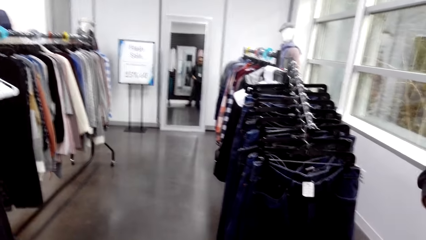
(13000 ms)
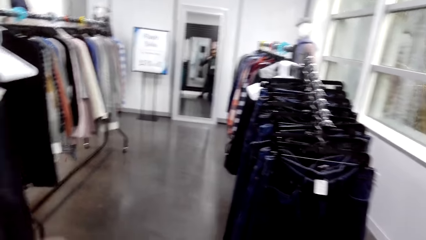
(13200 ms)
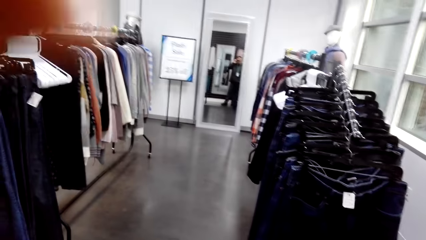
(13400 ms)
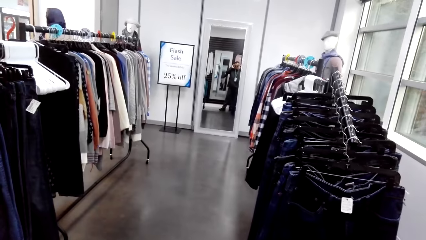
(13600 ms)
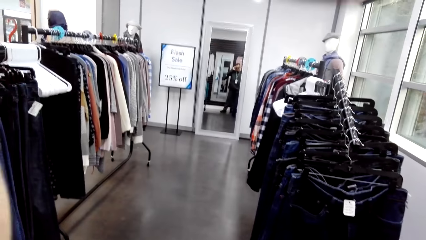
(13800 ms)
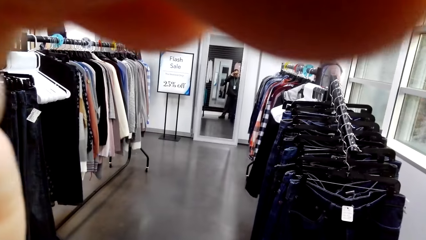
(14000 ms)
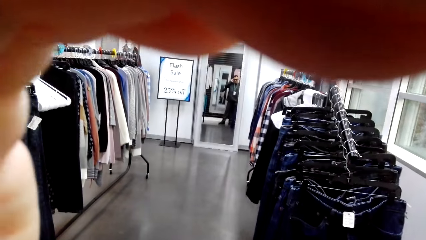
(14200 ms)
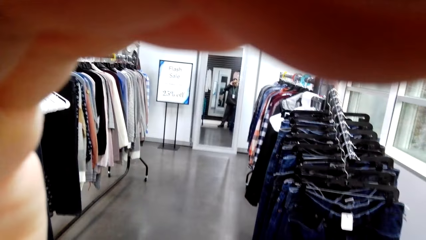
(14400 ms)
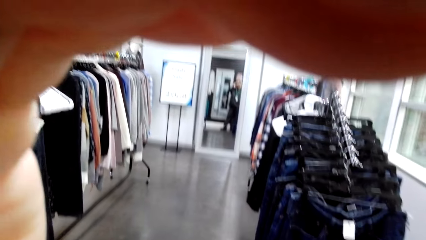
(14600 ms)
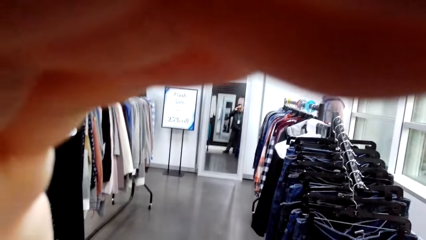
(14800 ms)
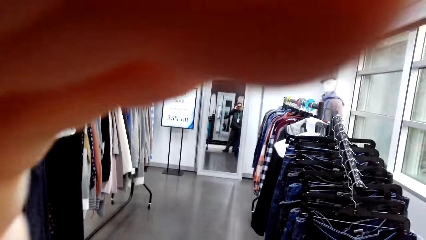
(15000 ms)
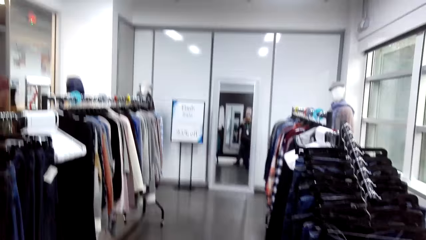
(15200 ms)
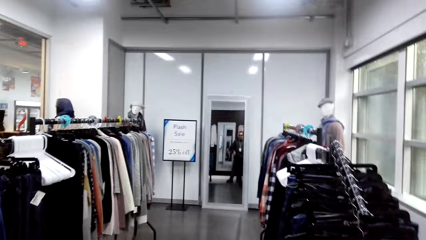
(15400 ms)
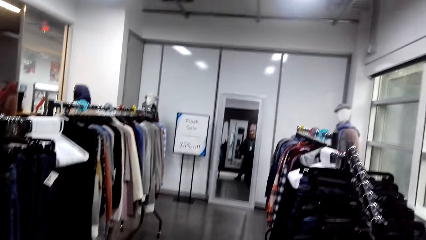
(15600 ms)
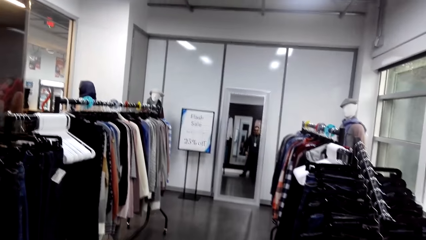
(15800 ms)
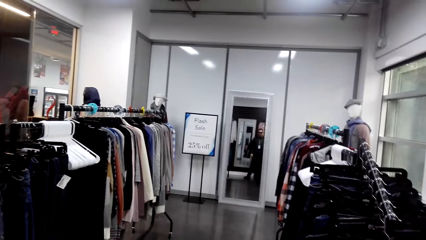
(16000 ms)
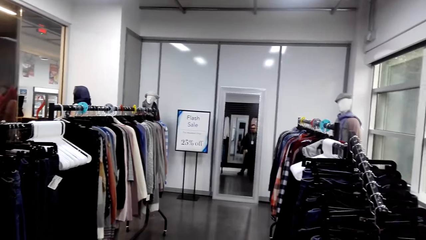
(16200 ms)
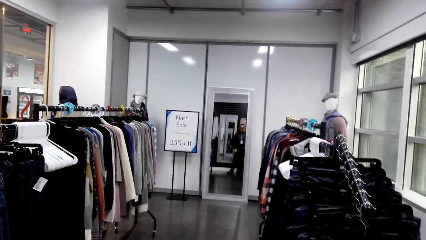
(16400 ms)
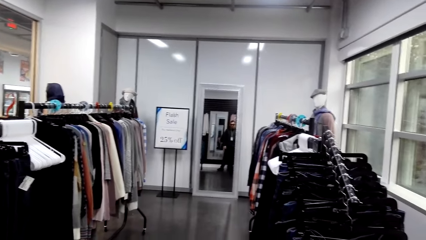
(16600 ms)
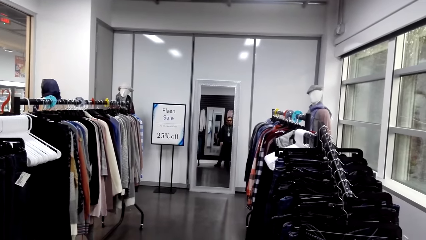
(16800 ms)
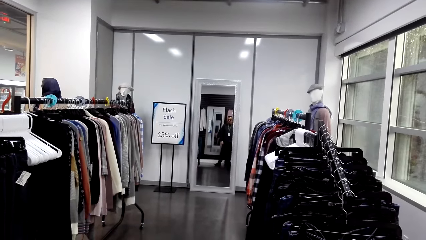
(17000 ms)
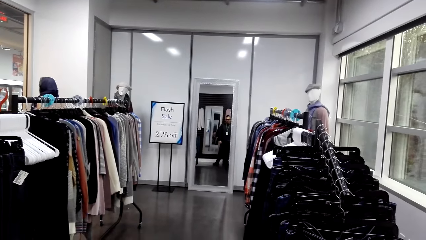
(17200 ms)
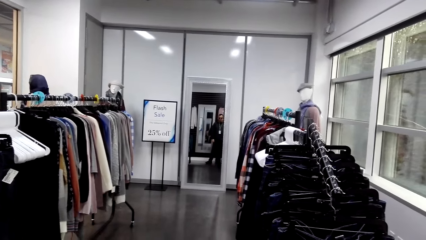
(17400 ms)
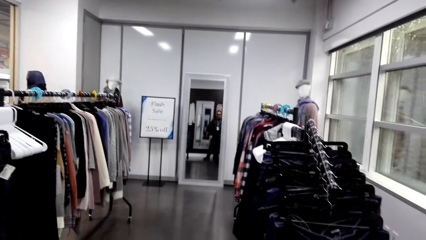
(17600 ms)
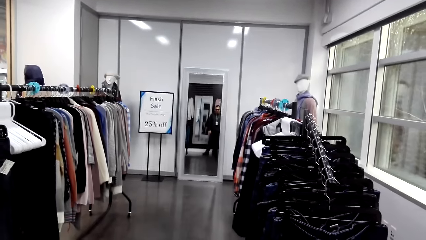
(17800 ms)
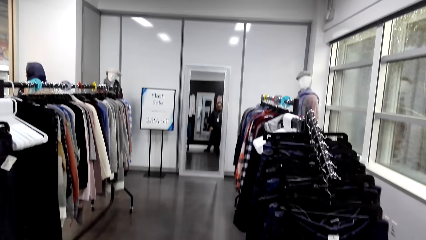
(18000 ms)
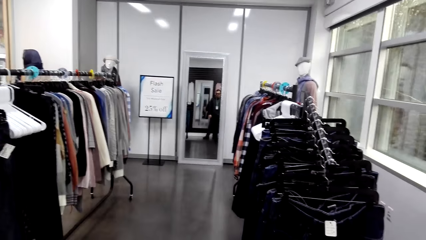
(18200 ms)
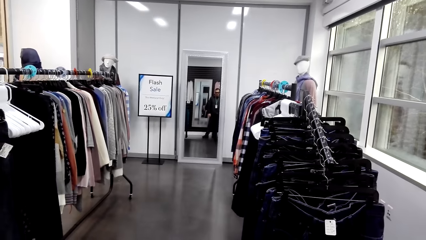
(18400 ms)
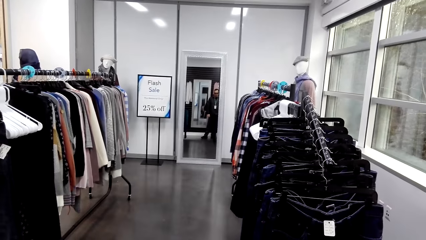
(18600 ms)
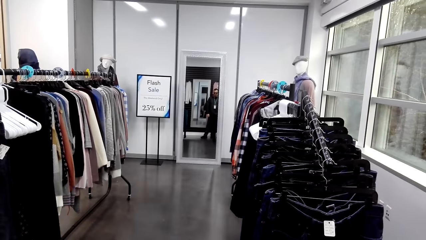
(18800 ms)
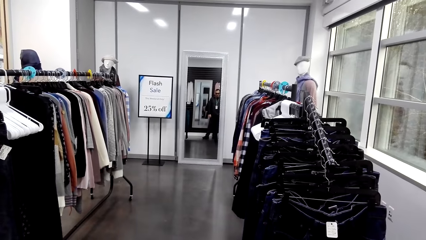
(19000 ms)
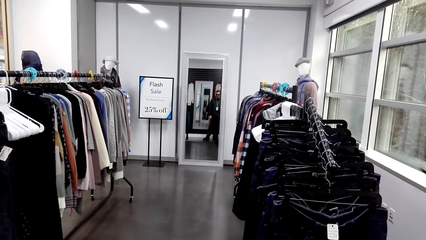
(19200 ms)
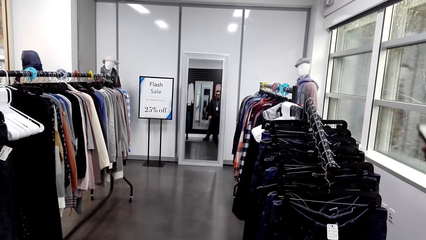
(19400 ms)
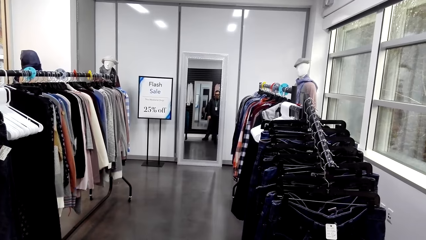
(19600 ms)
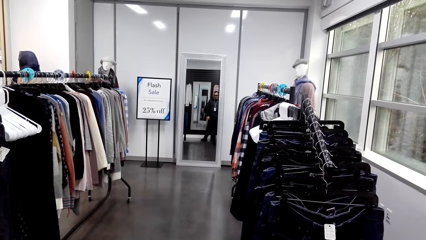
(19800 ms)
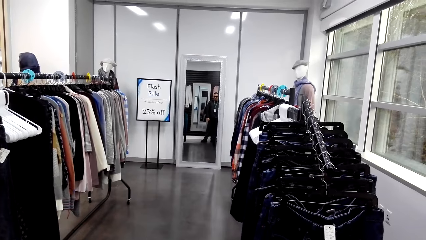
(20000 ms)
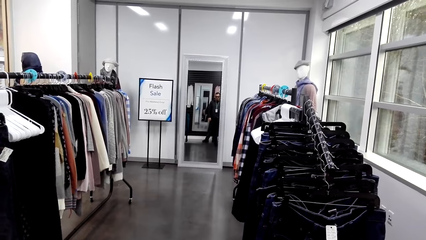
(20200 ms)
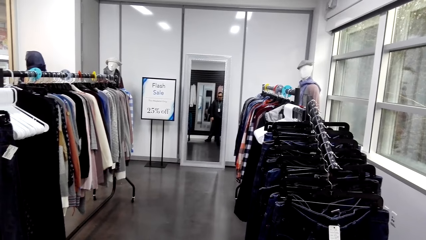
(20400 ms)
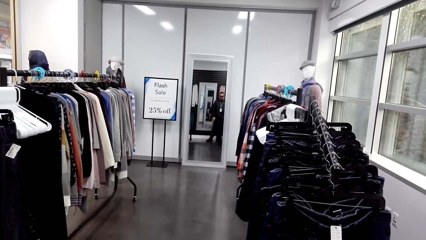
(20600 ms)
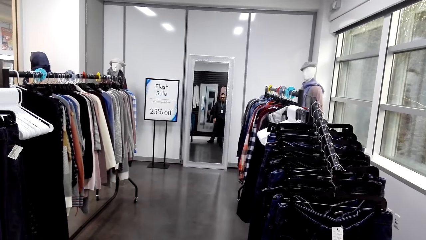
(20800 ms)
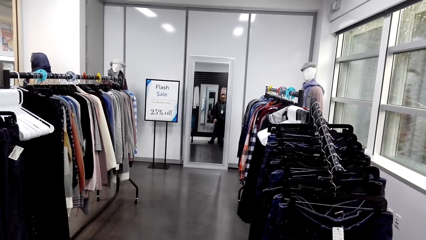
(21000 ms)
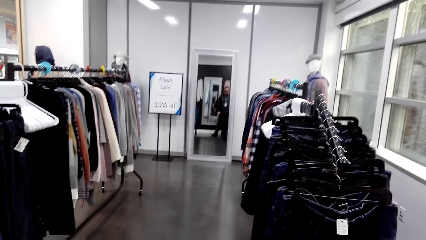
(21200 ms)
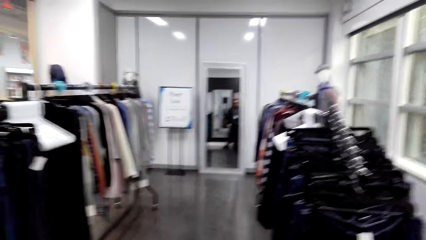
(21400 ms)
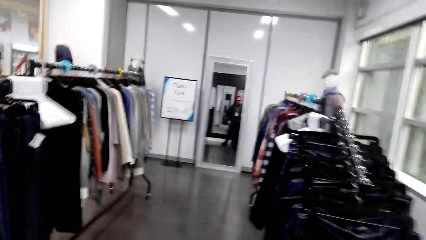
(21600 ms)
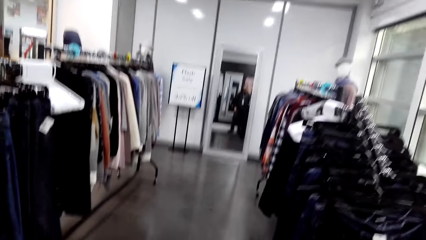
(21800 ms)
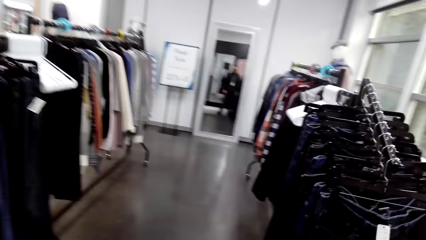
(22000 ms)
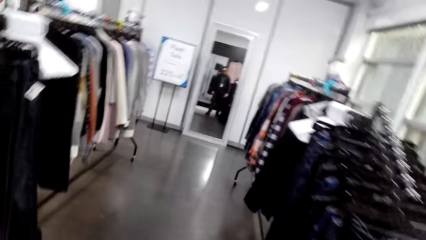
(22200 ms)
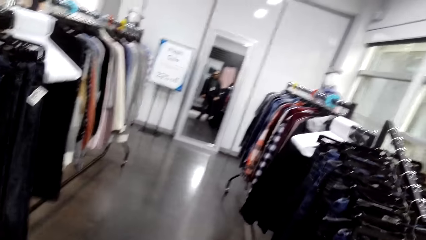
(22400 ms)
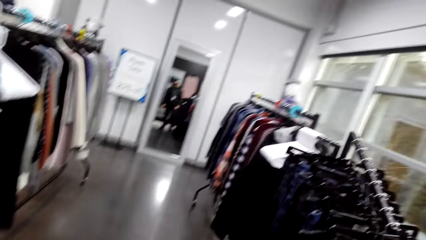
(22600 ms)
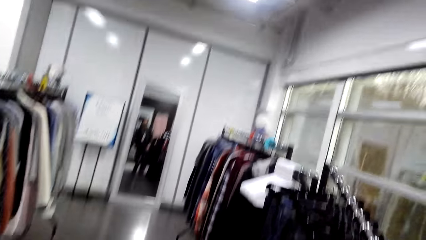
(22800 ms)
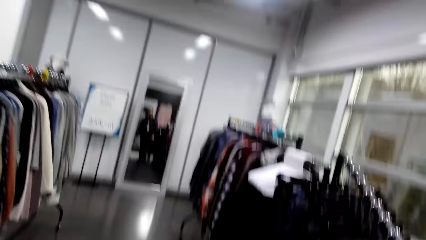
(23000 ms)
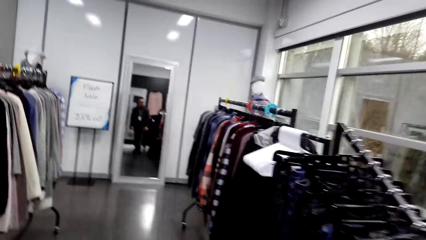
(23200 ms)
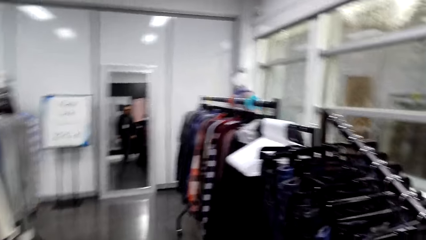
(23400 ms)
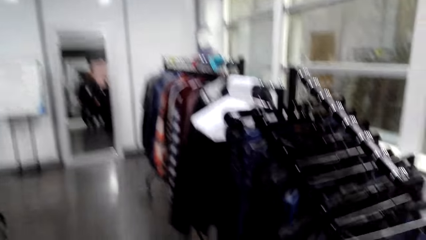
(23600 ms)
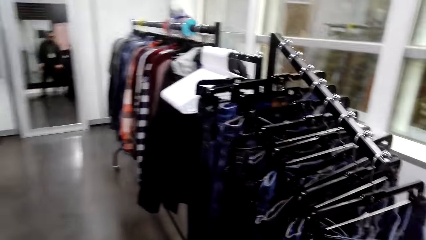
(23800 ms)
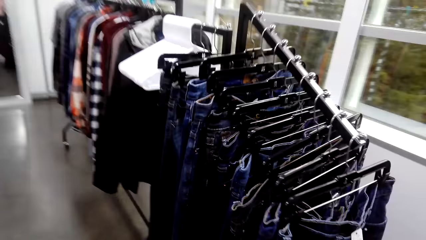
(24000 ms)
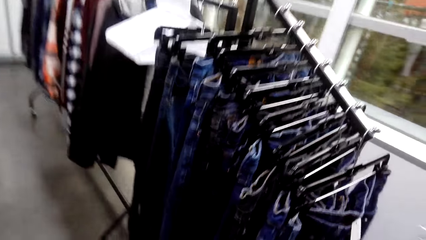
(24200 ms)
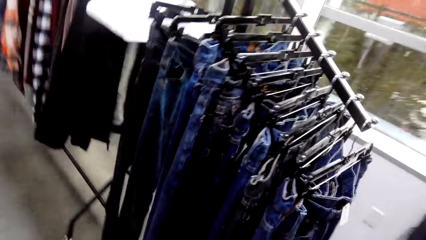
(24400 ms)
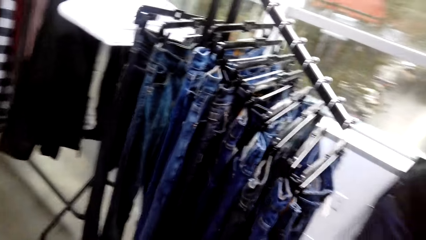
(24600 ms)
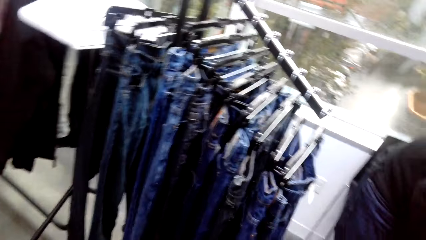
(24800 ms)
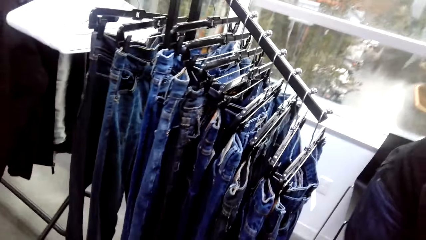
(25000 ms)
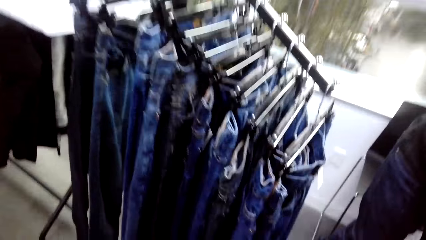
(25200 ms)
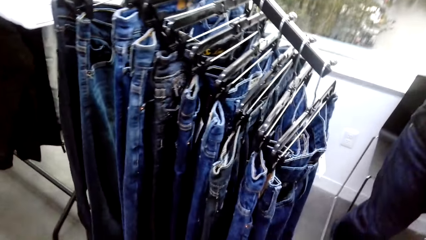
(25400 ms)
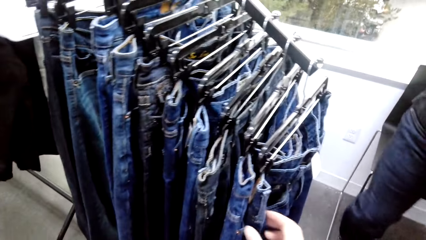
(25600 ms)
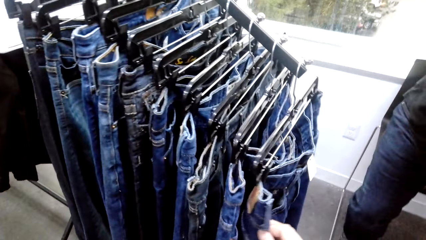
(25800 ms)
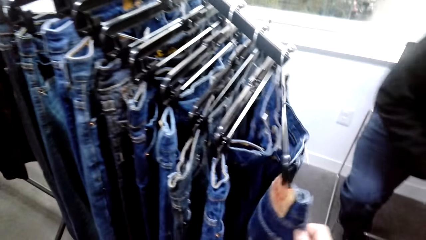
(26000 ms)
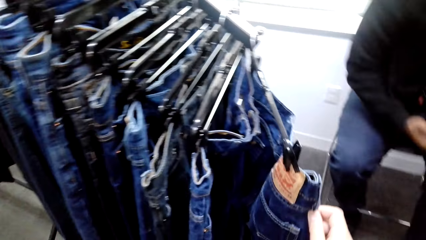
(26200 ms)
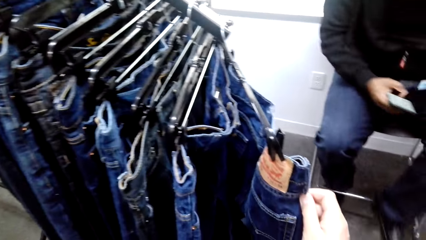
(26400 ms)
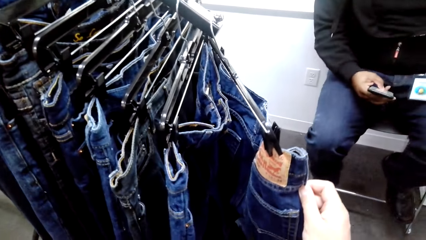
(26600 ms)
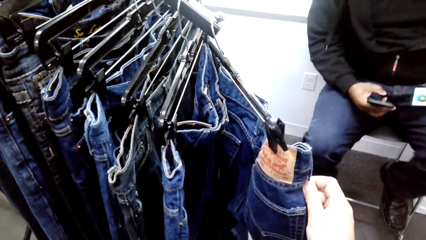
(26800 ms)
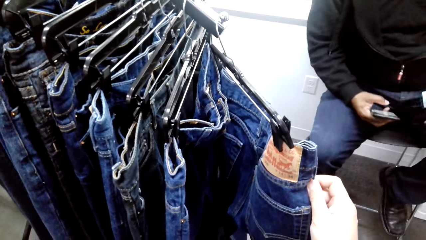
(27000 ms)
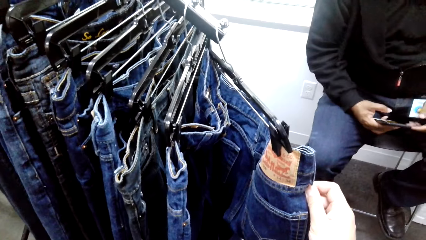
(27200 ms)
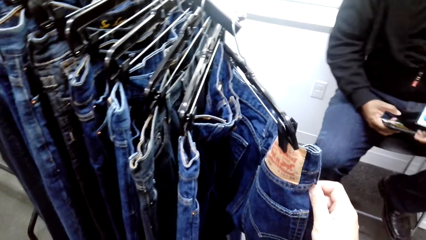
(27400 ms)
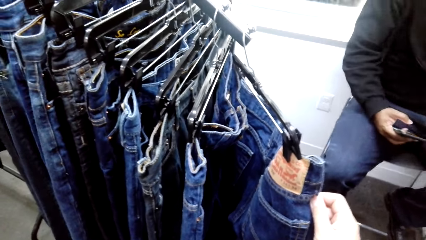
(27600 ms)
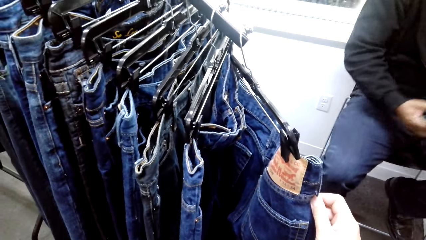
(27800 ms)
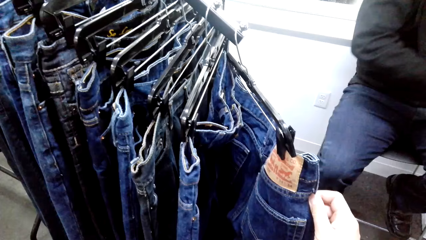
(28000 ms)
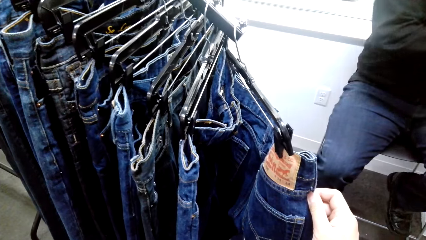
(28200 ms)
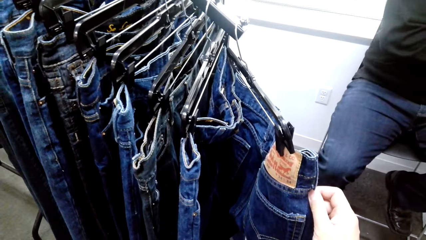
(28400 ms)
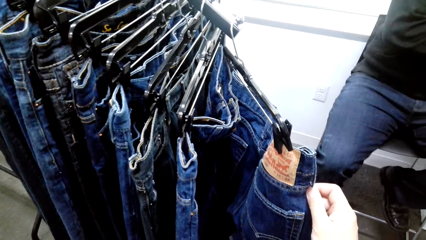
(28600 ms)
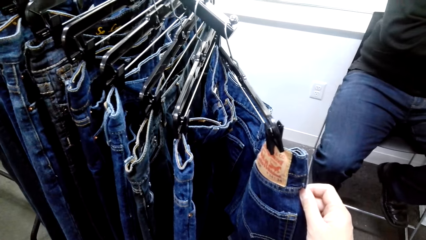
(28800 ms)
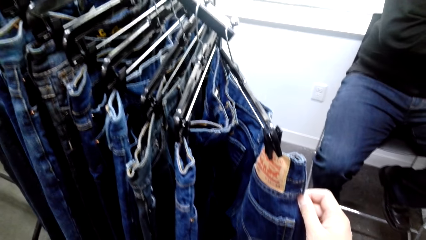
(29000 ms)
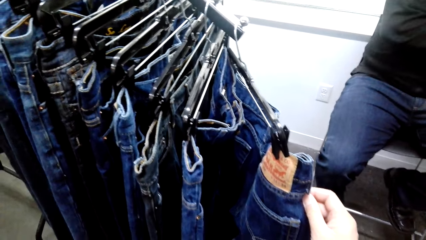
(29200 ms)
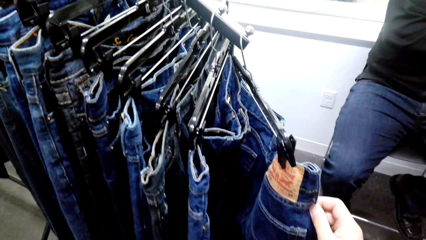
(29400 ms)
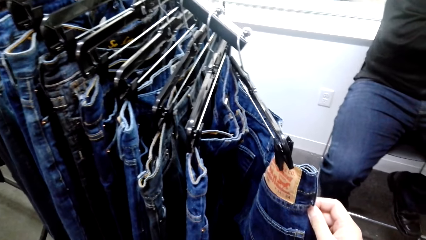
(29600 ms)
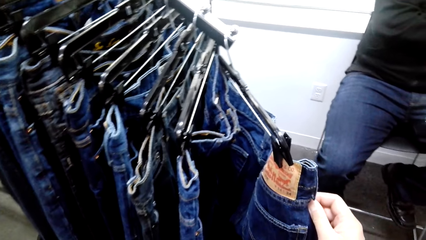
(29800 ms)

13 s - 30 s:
The camera wearer fixes the camera on the head. They walk around a cloth store. They hold jeans from the cloth hanger and push the cloths on the hanger. A man scrolls on the cell phone. The camera wearer talks to the man in the store. The man sits on the stool.
